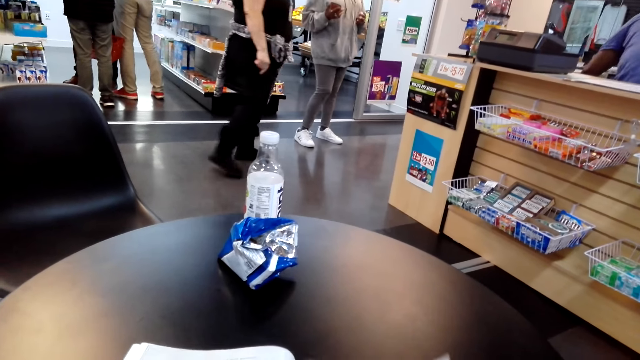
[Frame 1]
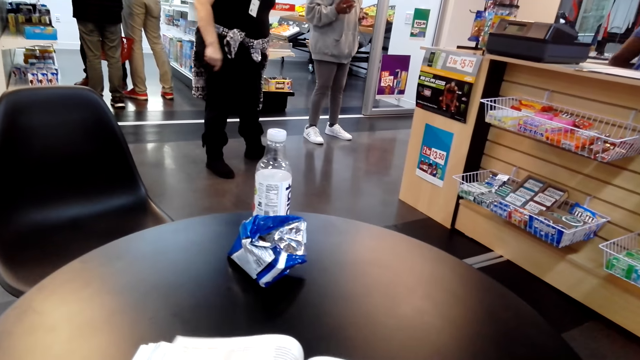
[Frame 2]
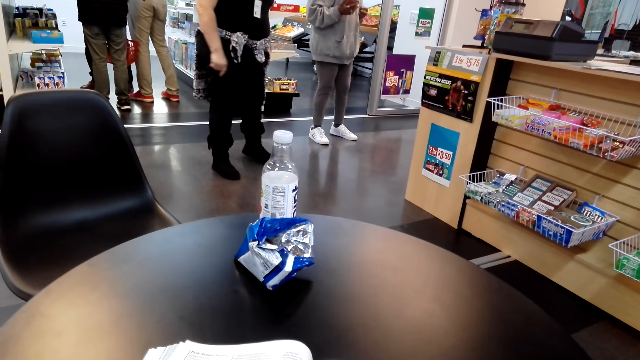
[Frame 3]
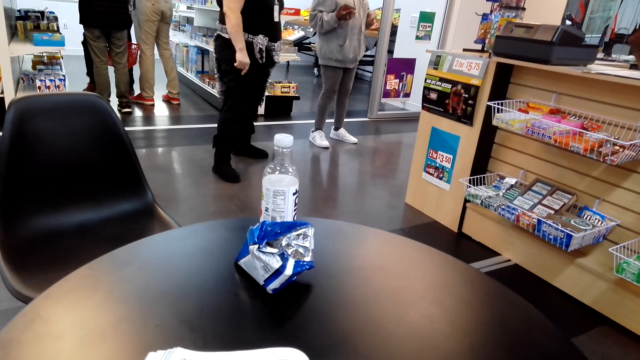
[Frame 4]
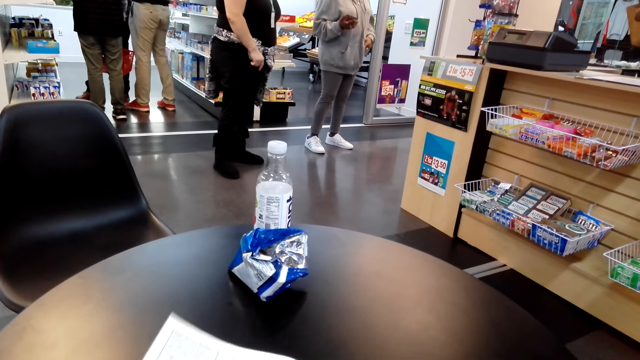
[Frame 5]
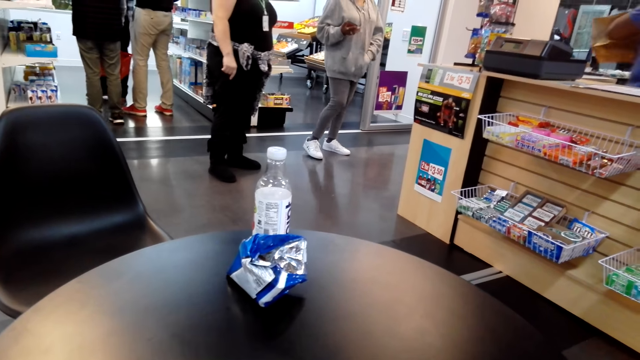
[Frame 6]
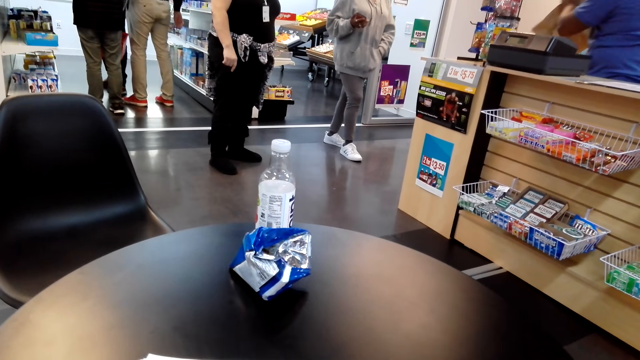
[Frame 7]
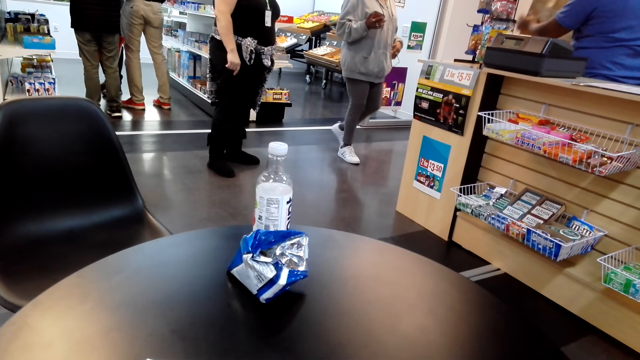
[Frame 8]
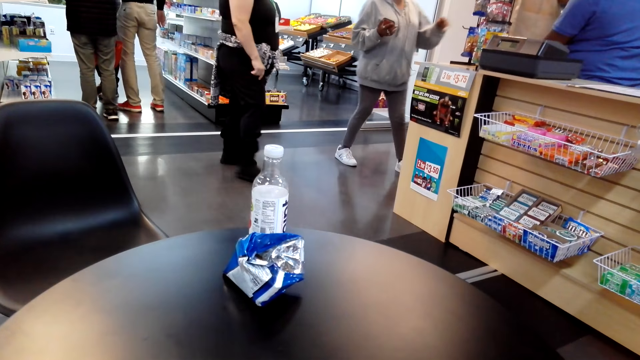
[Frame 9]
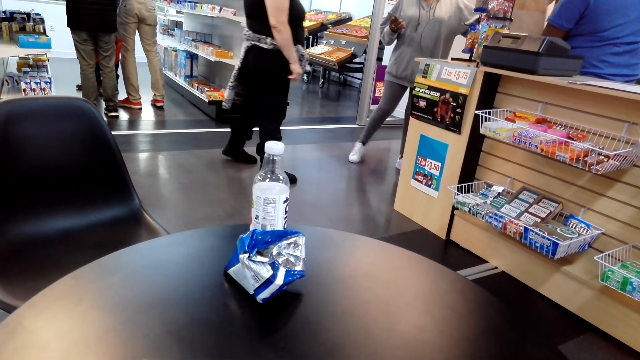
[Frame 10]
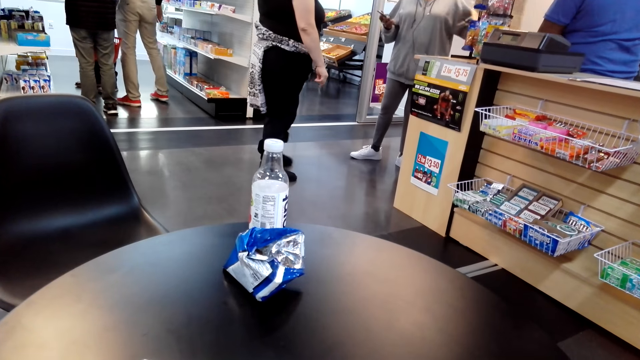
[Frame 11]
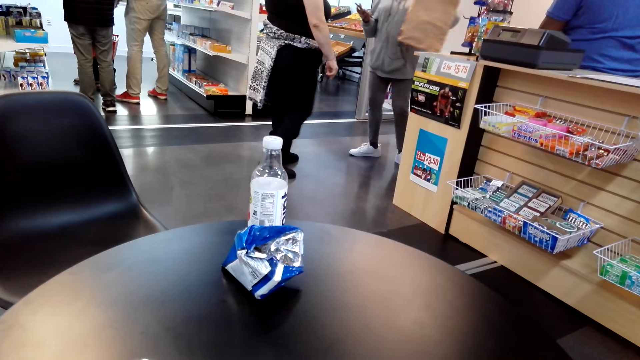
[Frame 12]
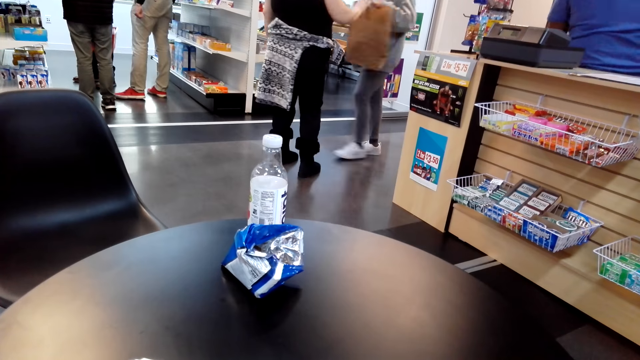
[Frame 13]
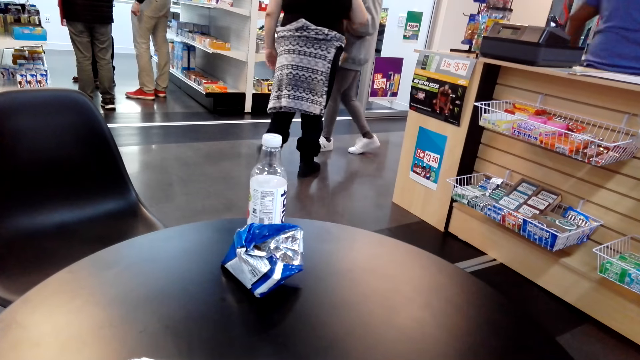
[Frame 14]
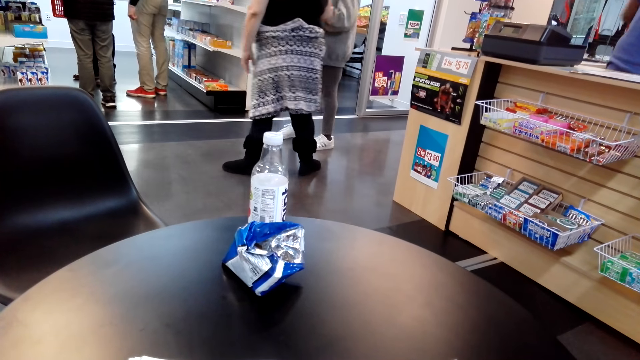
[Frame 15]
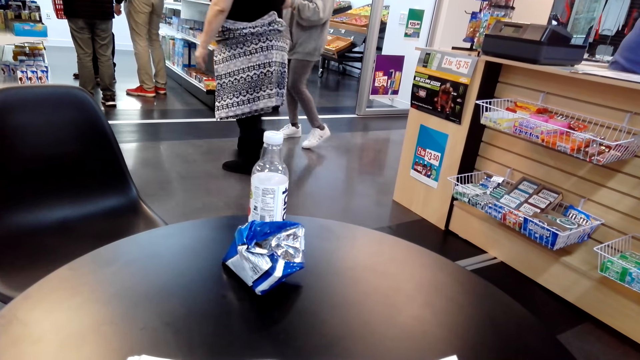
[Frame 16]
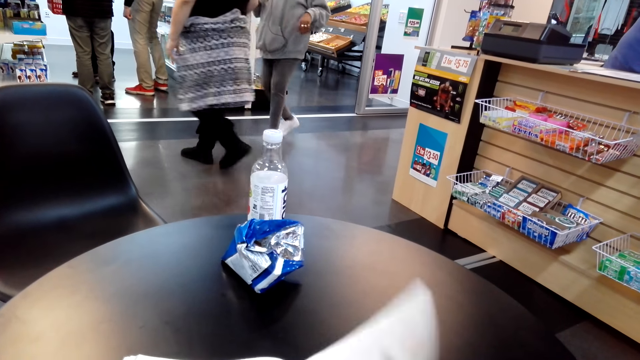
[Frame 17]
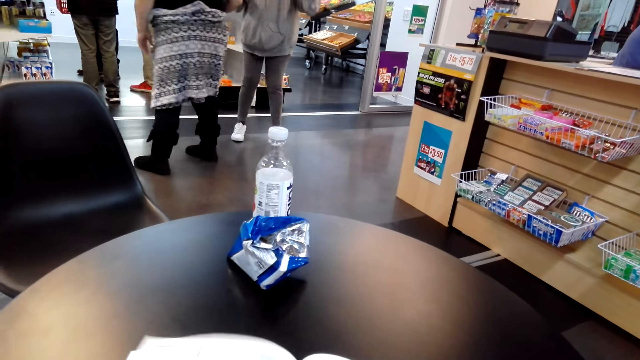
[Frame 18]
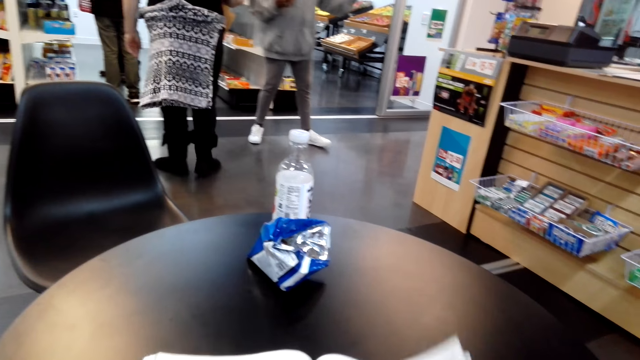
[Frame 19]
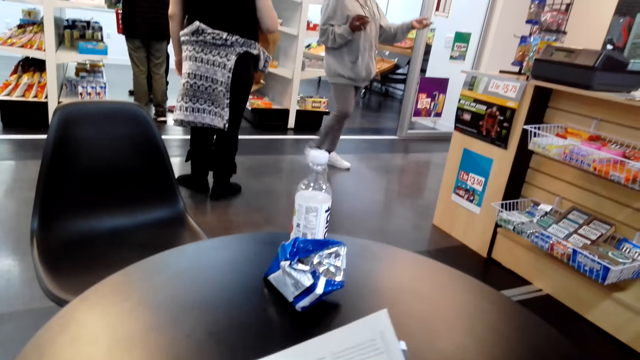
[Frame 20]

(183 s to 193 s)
A woman stands. The woman moves. A man picks up a bag. The camera wearer looks around. Another woman picks up a bag. The other woman turns. The first woman stands.

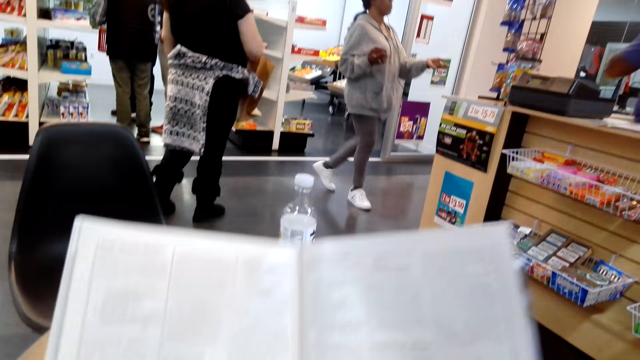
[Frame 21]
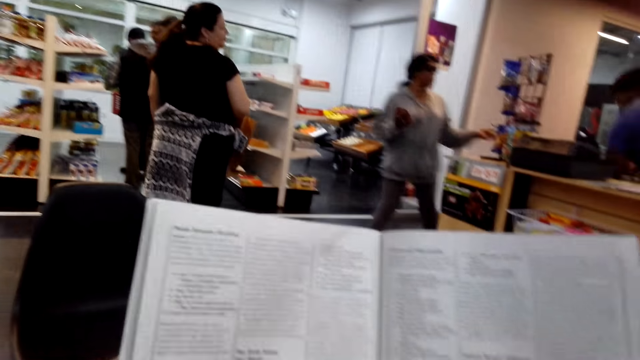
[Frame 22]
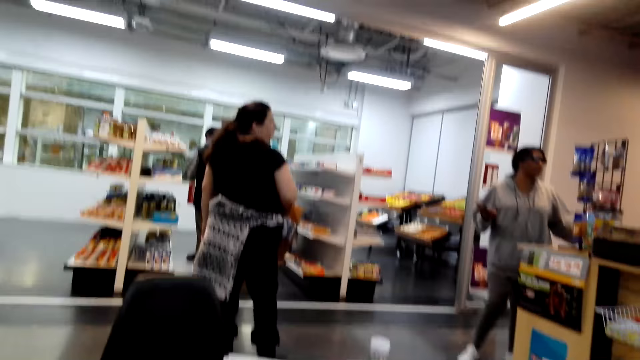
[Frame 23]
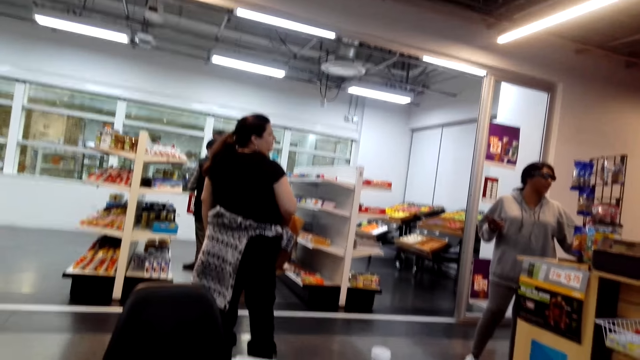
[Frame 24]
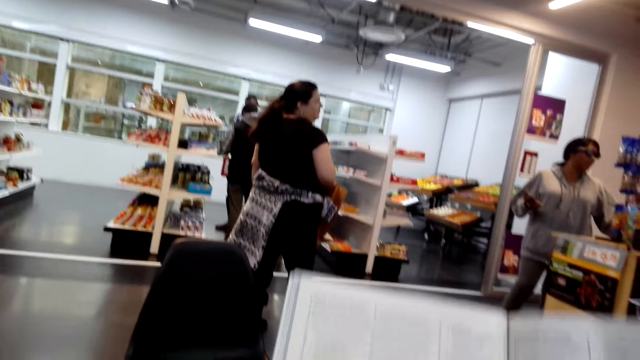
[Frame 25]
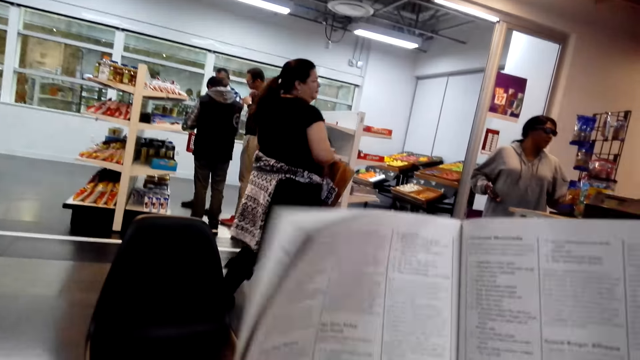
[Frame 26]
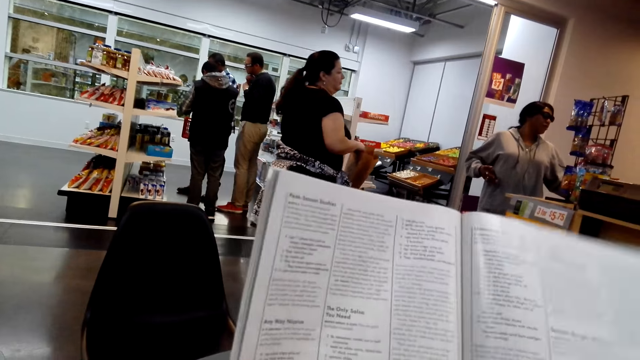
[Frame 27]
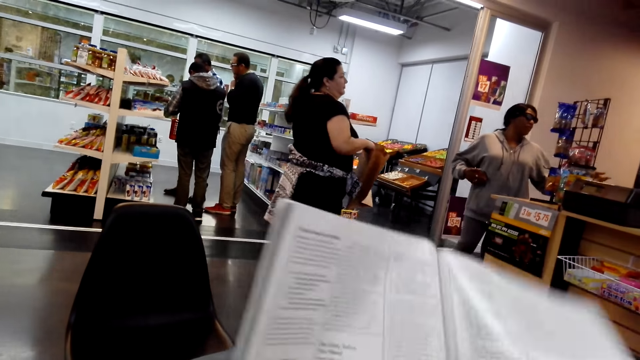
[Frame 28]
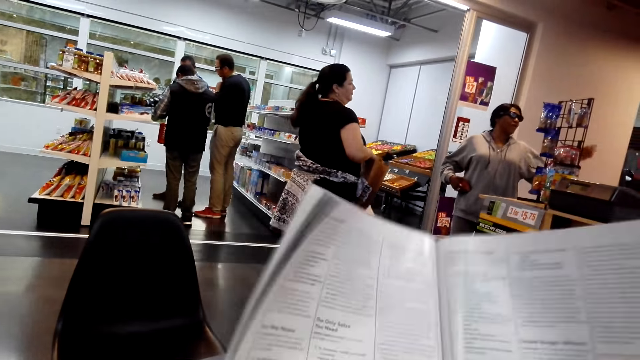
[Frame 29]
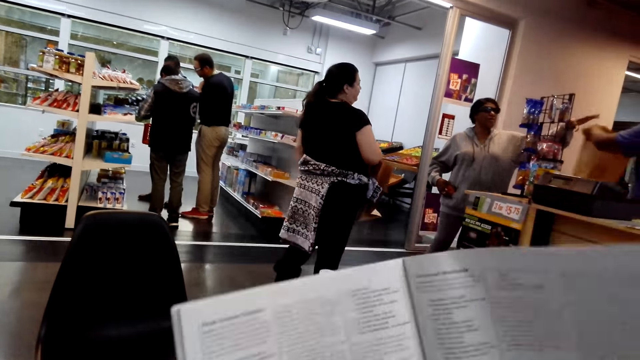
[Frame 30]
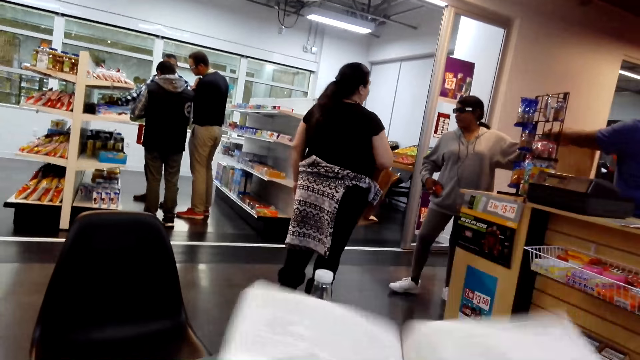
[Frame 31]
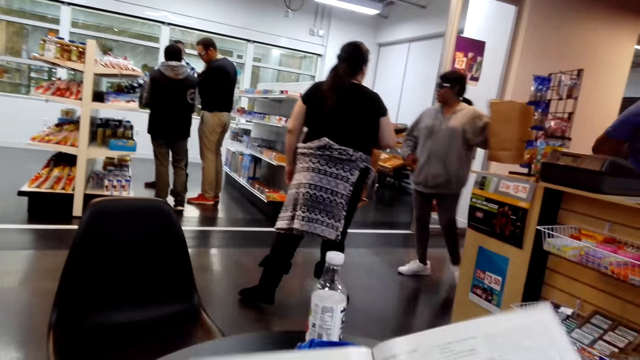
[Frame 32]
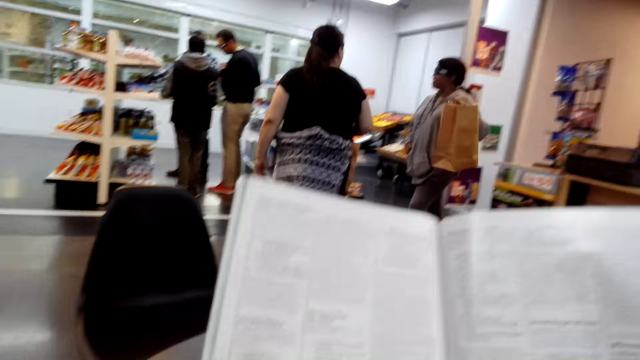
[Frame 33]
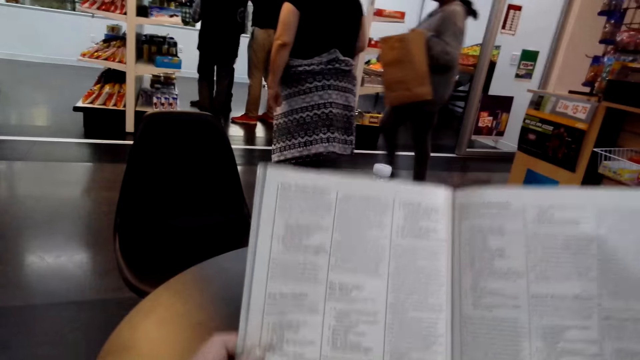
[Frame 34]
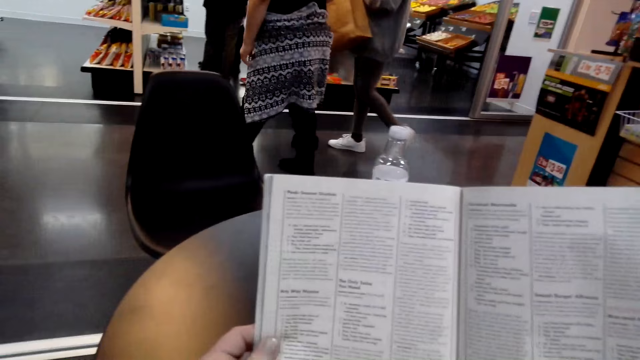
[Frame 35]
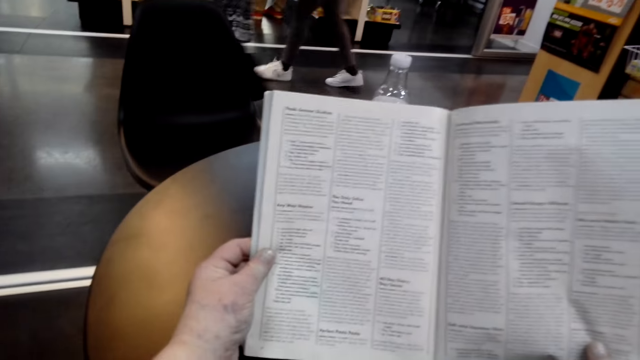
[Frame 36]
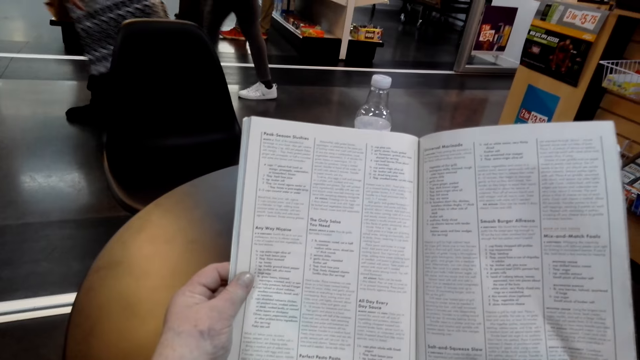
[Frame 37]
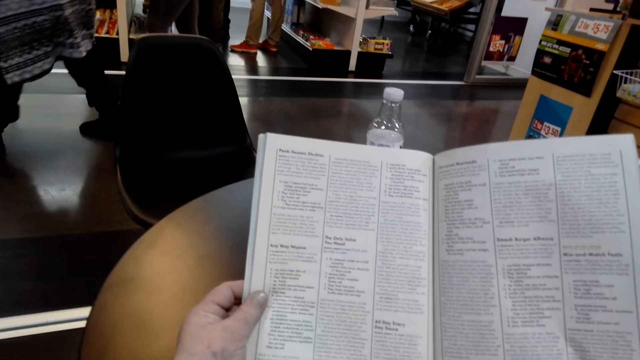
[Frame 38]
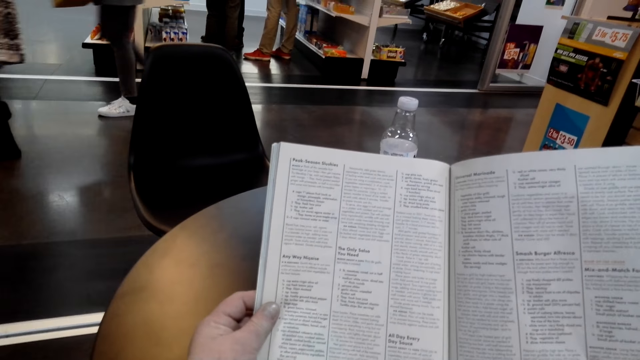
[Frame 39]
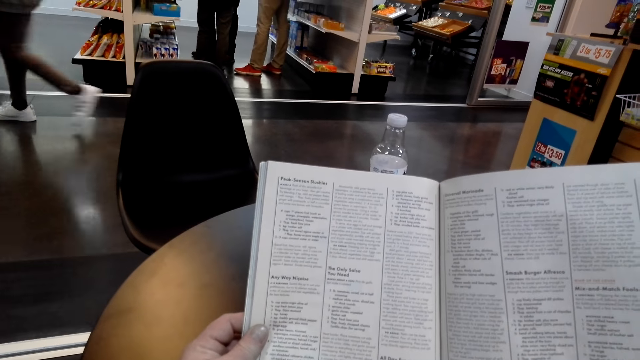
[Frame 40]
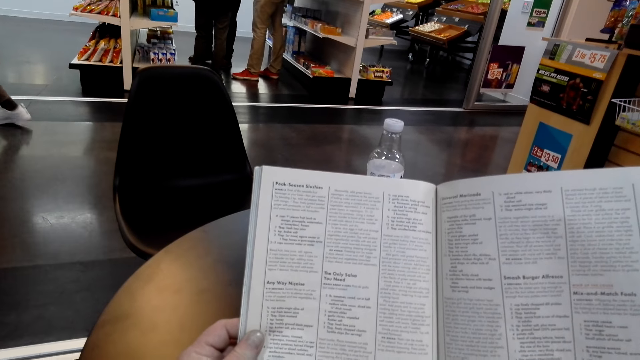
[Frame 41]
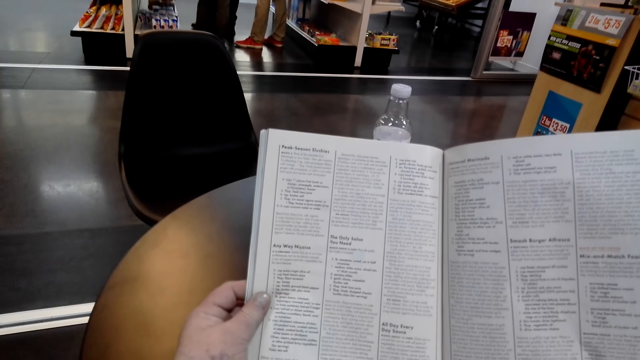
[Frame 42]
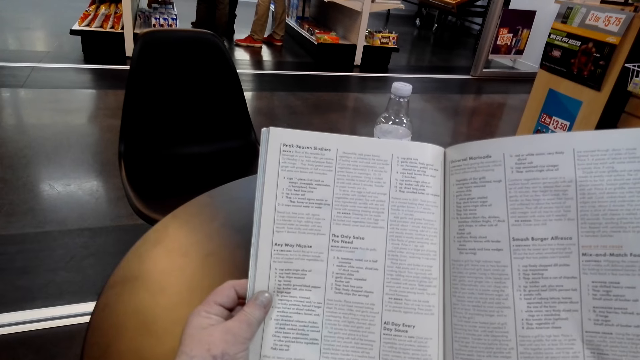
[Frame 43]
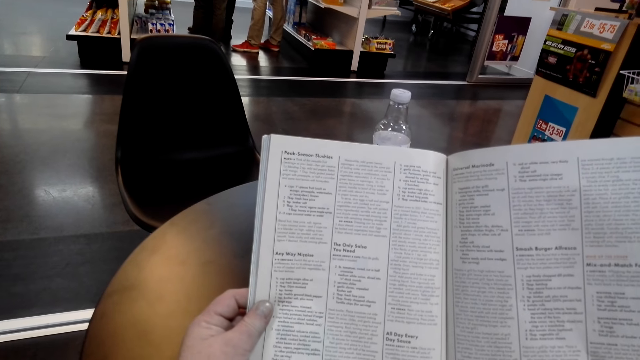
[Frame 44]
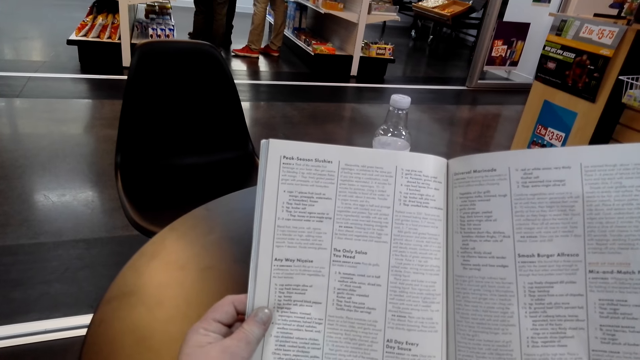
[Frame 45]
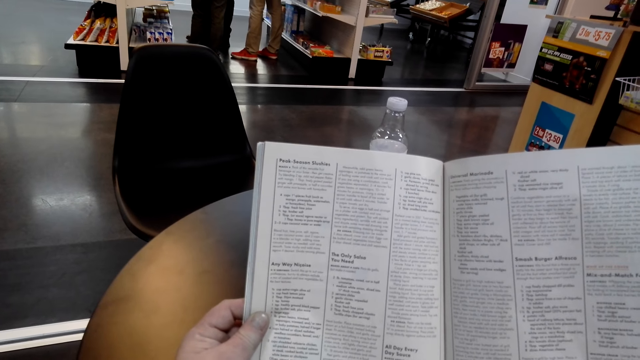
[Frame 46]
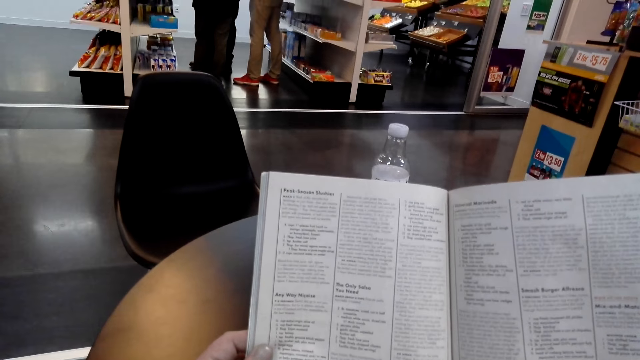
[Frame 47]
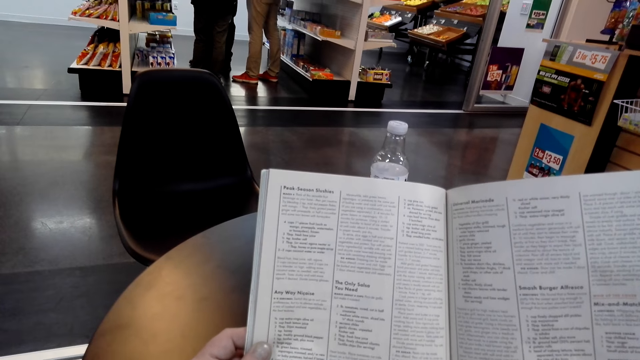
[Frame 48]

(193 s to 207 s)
The camera wearer reads the magazine. They look around. They read the magazine. They lift a book. A woman walks. Another woman picks up a bag. The camera wearer moves the book. The first woman walks. The camera wearer looks at the book.
